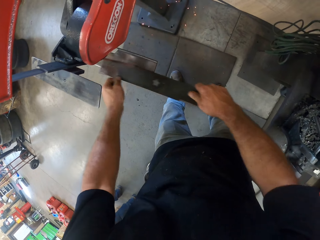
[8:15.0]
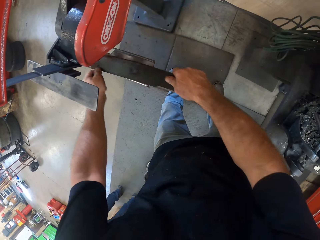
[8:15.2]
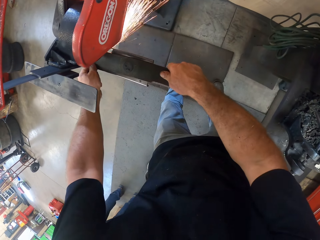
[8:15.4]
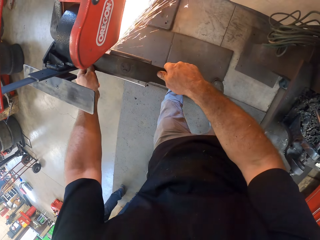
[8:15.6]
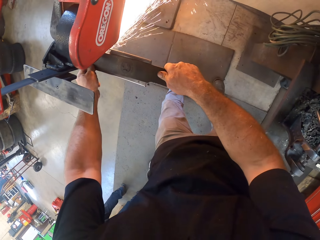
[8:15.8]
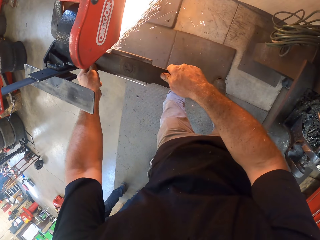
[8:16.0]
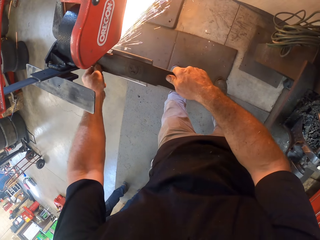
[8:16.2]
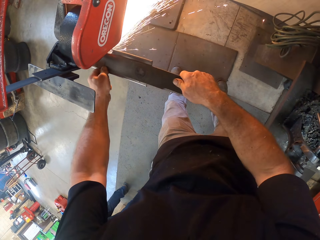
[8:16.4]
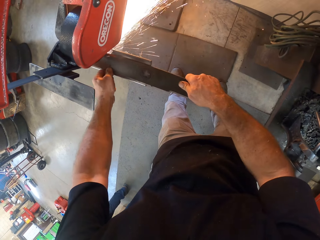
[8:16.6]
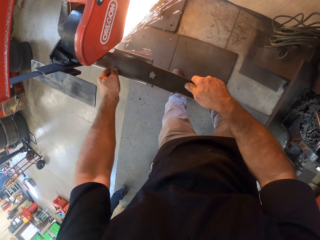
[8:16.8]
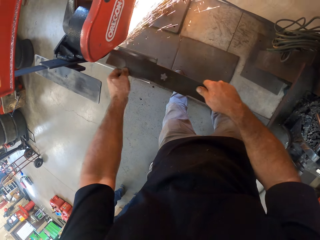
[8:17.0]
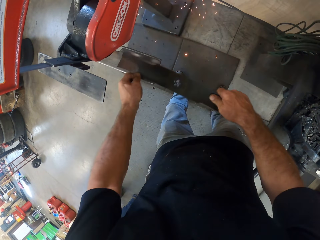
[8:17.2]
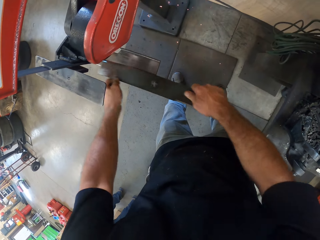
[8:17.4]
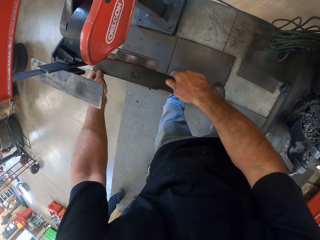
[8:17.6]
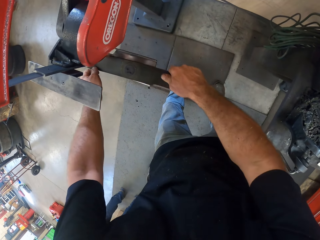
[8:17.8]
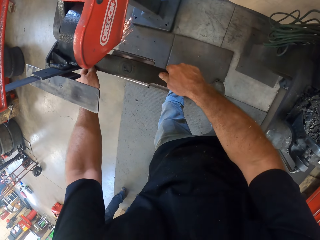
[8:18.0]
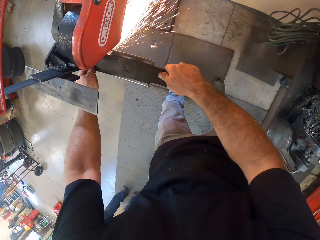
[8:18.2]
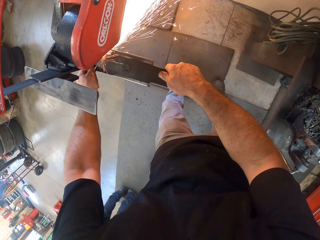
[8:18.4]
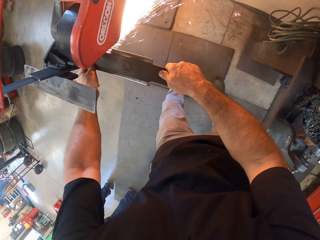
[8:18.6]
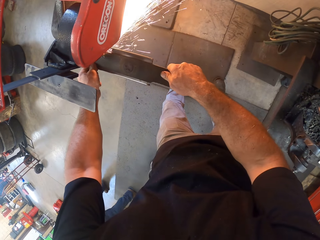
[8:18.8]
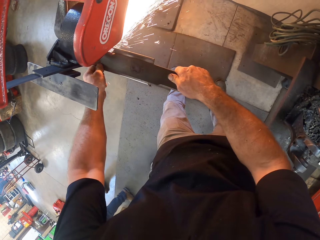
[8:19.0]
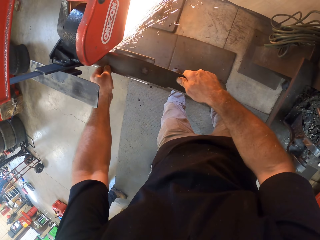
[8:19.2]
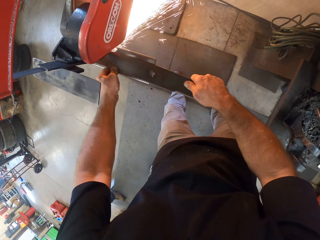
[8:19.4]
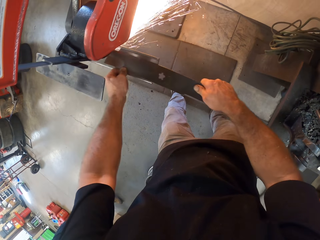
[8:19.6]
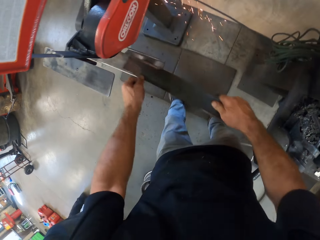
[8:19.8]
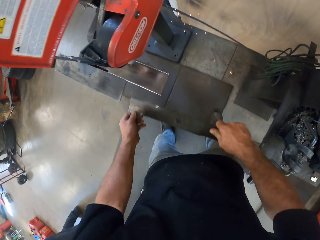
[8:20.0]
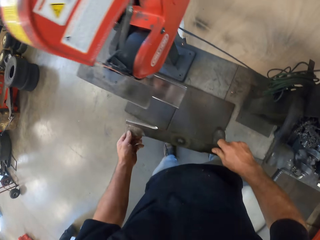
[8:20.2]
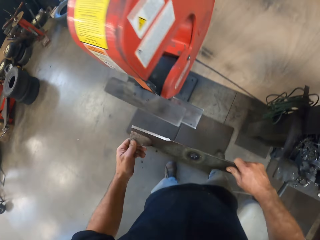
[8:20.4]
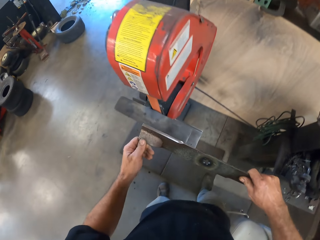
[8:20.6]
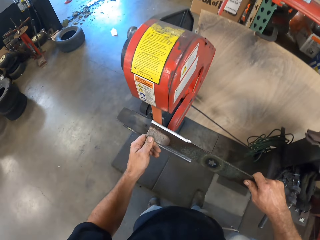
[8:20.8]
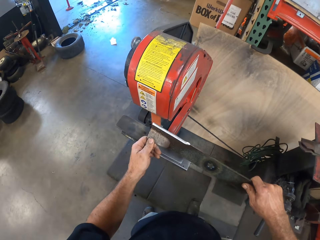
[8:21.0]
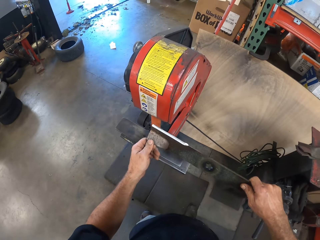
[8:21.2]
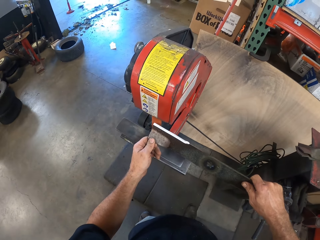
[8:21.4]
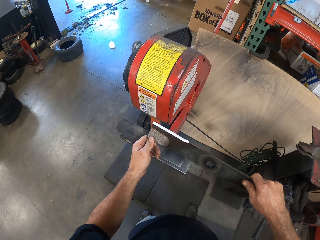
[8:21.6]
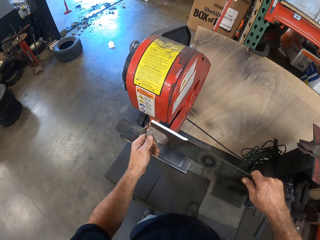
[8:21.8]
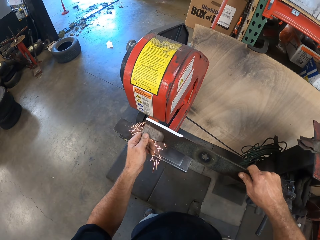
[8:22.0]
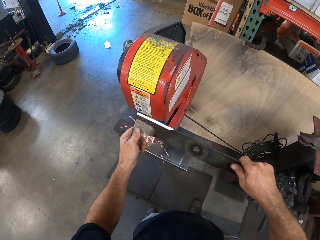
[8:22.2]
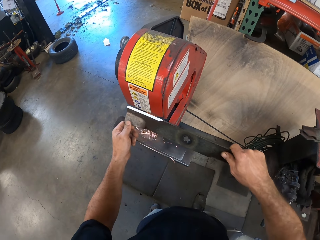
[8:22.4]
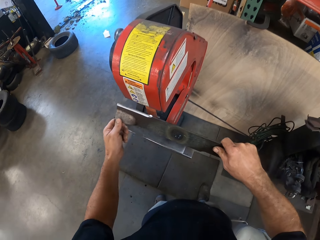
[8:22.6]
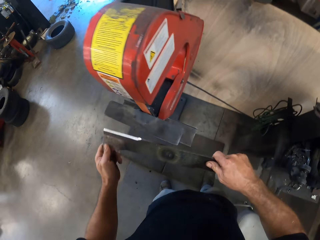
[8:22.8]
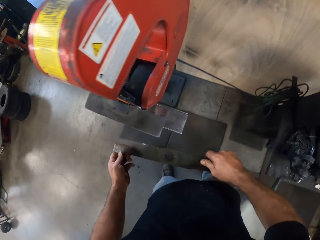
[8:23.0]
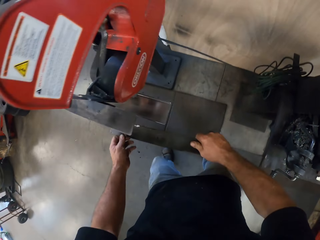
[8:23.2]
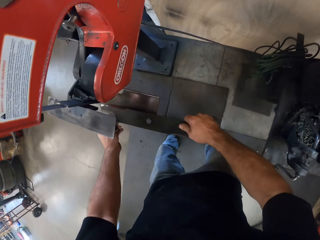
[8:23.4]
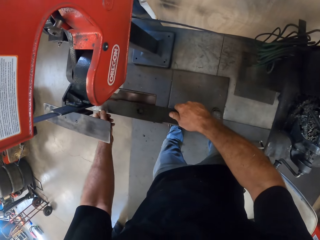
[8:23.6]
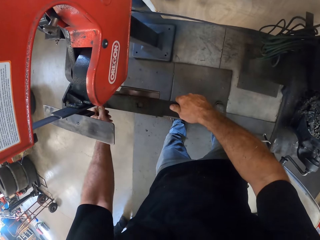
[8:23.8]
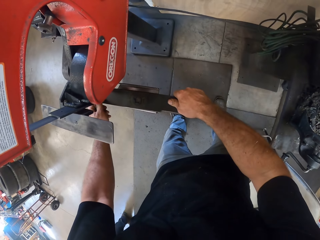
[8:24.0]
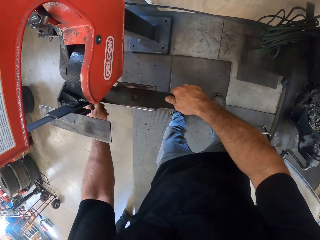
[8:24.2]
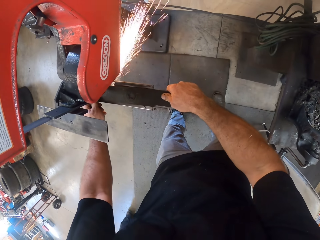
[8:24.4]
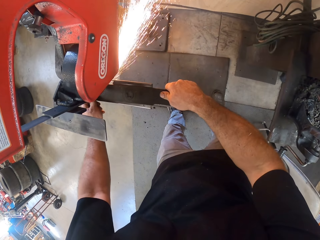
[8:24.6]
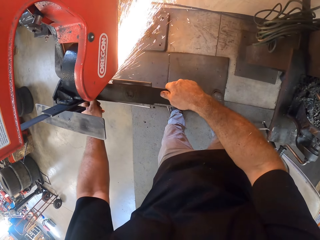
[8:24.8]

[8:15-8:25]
The camera wearer looks at the metal. They weld something.

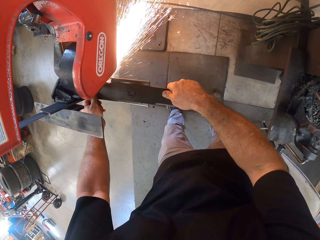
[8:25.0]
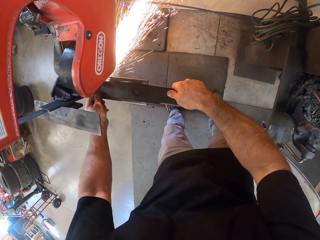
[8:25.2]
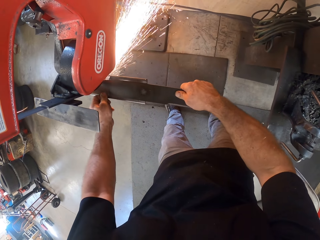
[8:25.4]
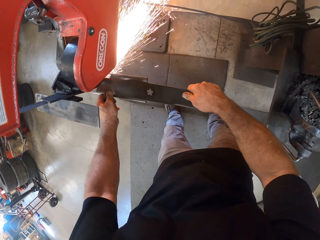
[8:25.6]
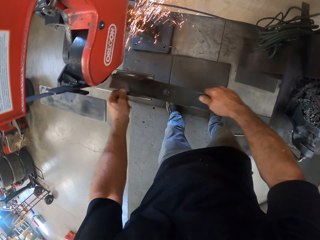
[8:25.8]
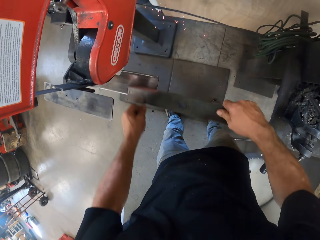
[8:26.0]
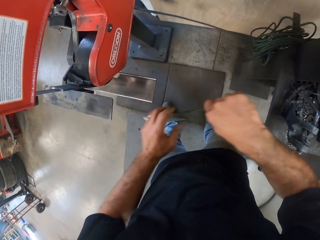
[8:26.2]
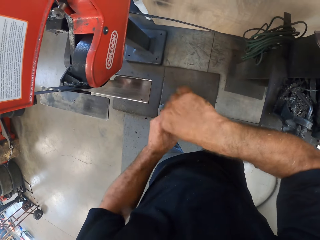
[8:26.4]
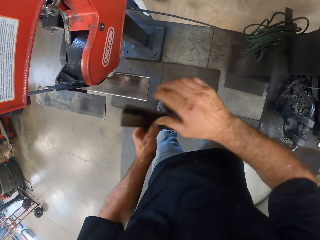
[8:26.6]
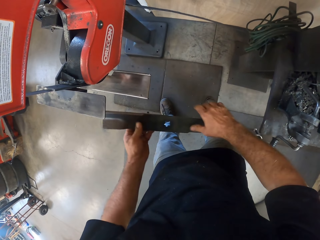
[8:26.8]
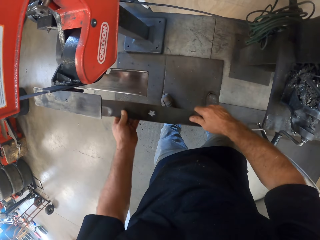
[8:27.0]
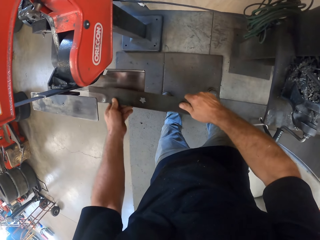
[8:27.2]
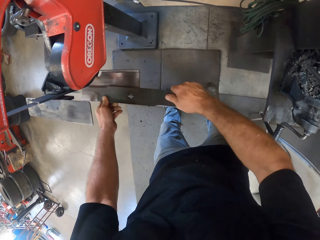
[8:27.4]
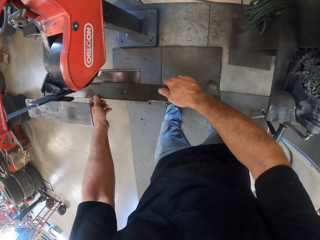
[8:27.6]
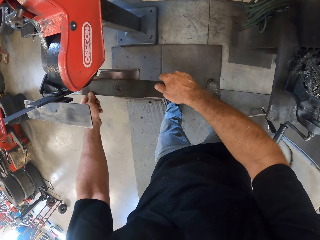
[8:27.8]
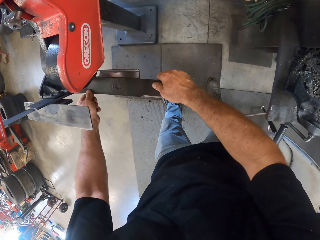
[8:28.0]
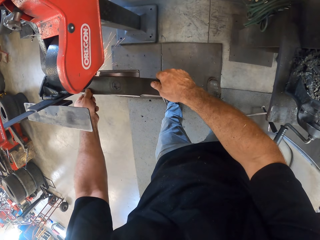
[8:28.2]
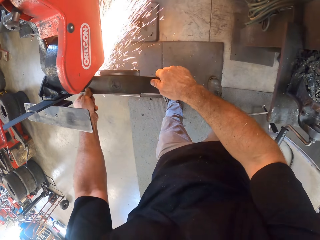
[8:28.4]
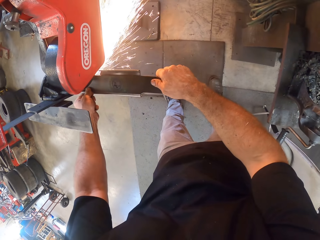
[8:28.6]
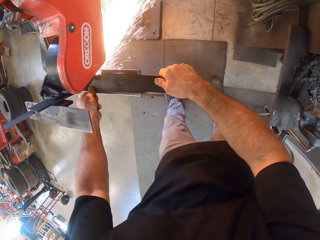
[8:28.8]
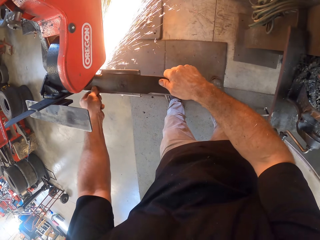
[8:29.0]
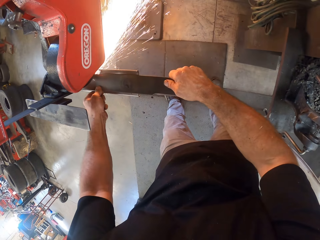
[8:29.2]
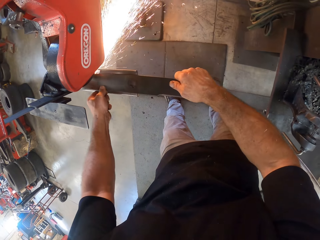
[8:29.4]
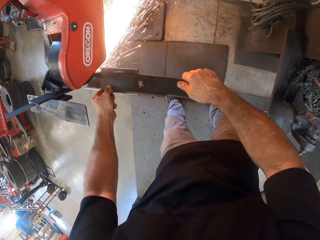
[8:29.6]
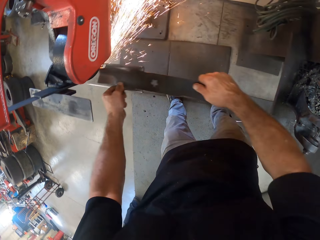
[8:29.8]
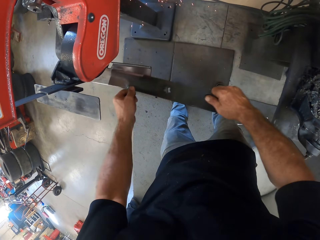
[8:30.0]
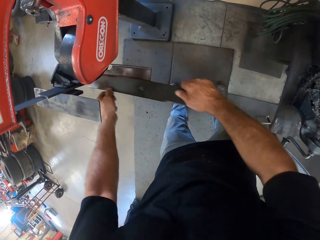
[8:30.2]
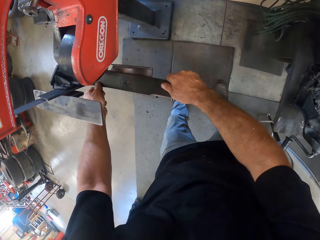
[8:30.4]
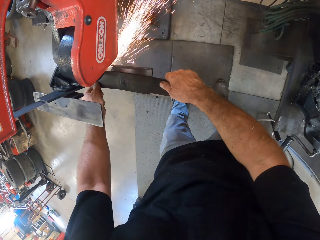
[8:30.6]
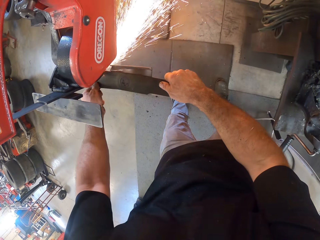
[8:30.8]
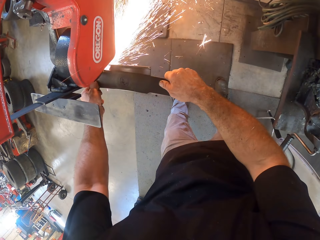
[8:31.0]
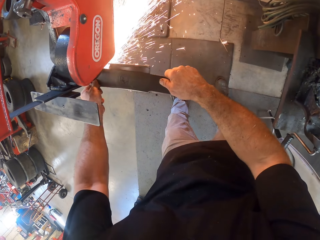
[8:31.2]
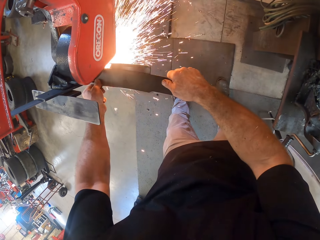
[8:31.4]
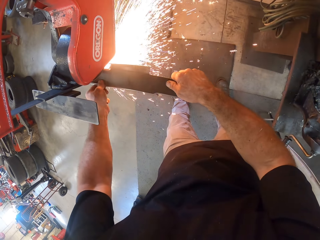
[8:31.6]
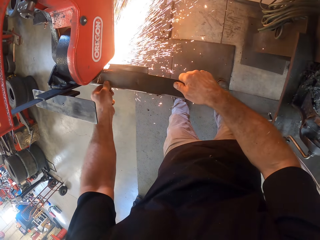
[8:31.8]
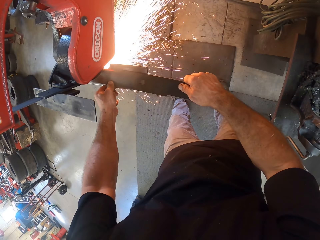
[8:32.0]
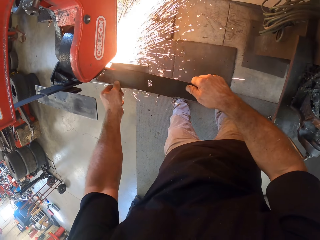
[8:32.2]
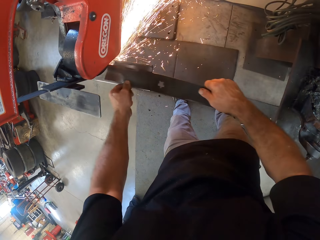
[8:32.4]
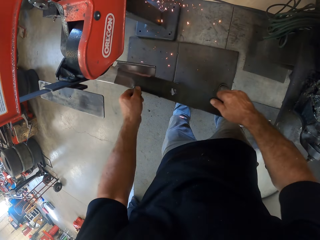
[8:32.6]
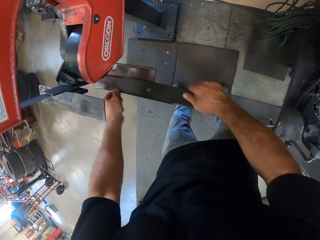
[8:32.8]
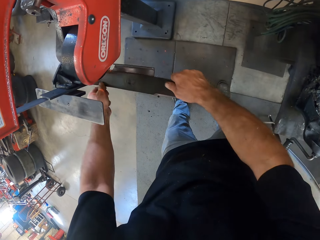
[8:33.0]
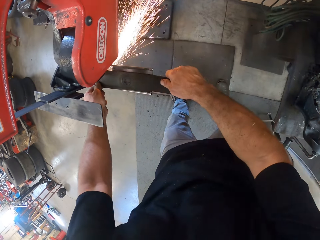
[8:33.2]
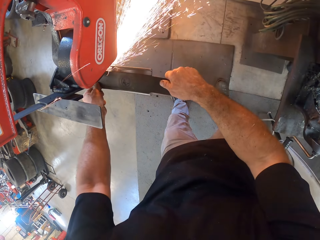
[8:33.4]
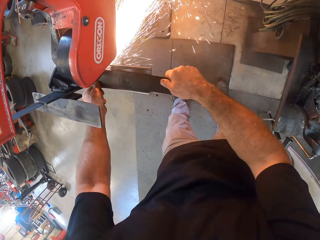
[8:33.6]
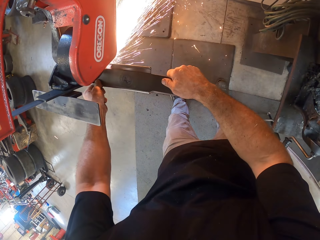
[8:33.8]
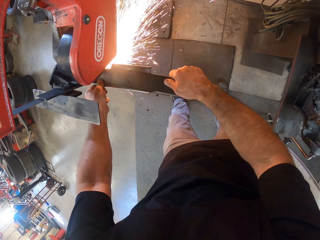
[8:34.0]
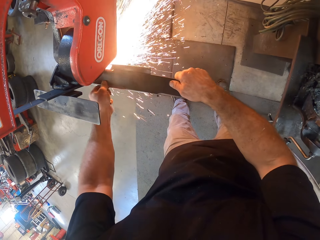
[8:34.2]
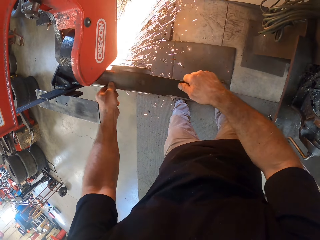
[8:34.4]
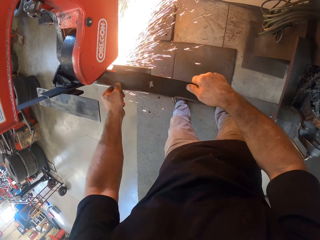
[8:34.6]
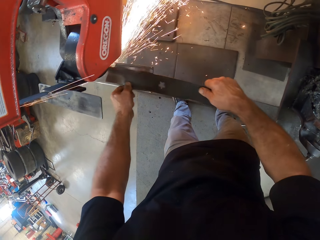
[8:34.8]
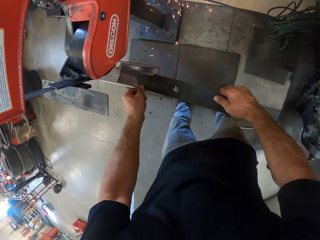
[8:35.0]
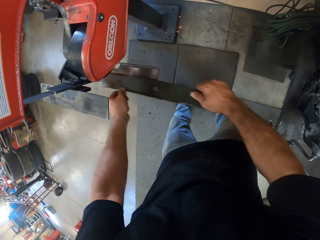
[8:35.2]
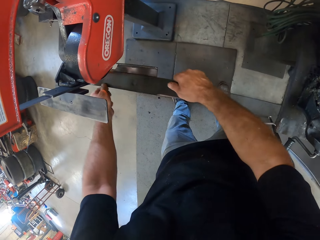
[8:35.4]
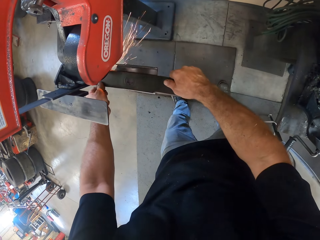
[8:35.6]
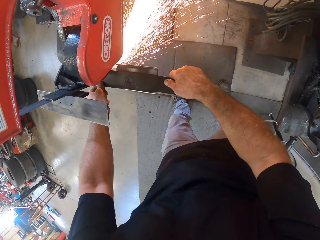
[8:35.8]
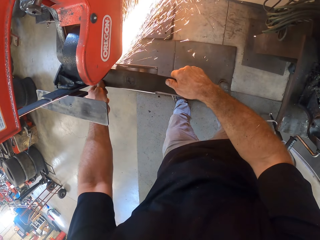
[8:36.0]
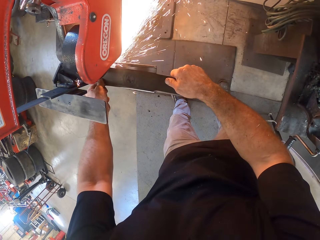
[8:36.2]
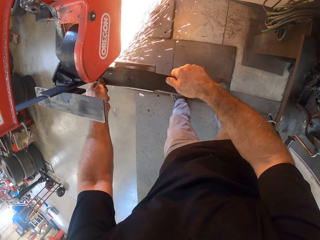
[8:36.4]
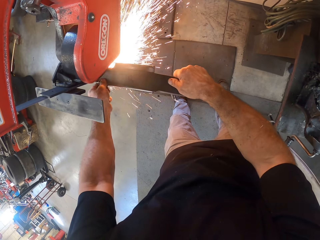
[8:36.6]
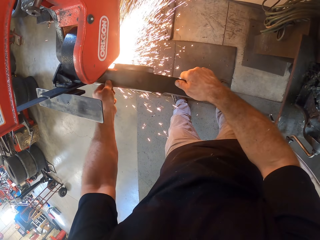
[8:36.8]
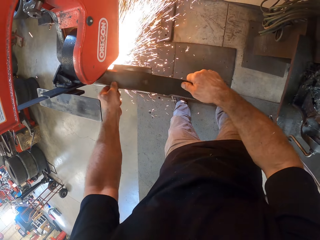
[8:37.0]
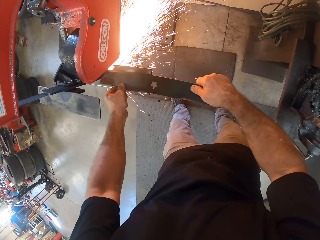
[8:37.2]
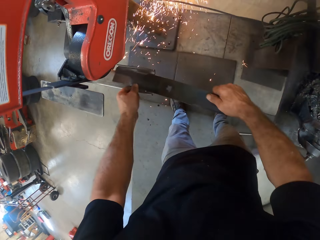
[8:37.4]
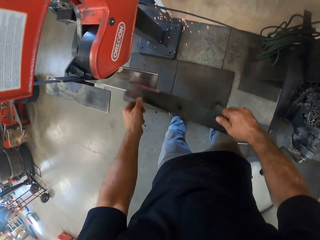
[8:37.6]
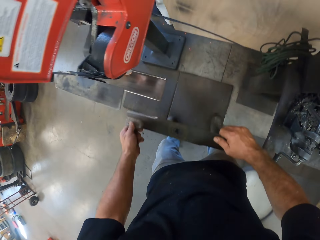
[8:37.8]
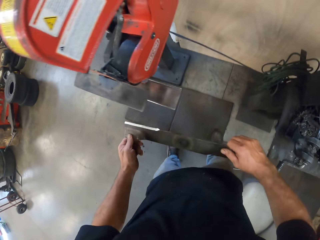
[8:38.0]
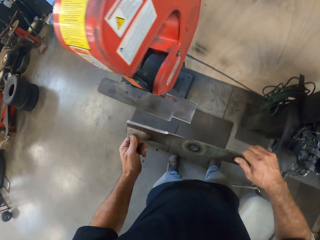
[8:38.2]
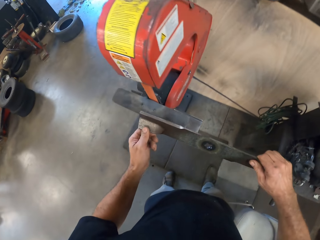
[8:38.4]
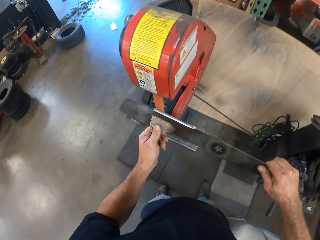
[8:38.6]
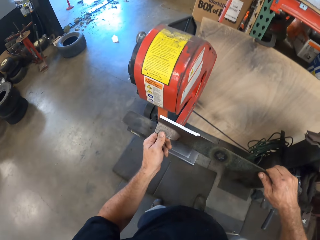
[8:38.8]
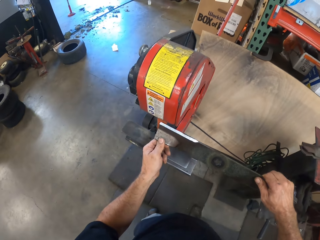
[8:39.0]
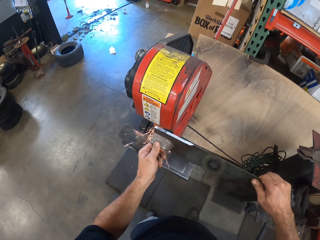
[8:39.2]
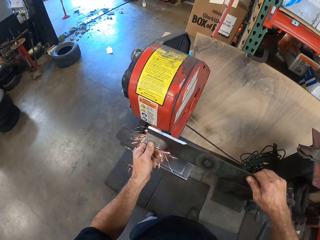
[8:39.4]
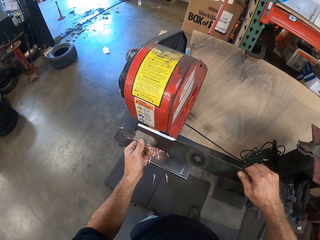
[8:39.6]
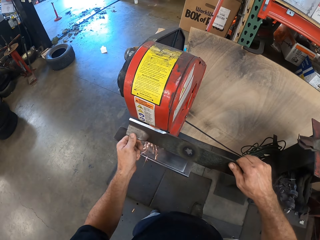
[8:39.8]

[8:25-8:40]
The camera wearer flips the blade of the mower. They sharpen the blade from the blade sharpener.
